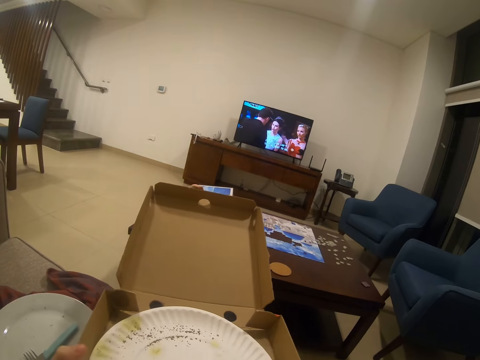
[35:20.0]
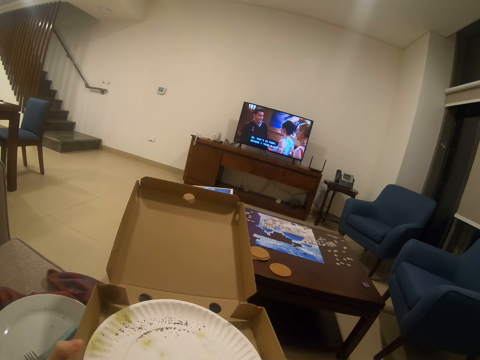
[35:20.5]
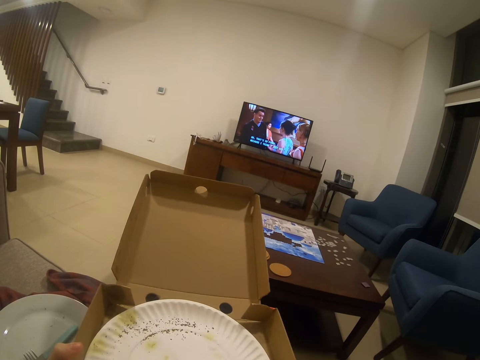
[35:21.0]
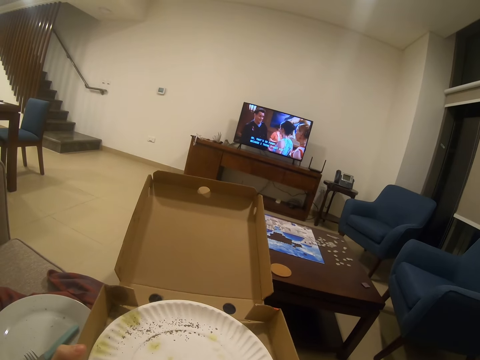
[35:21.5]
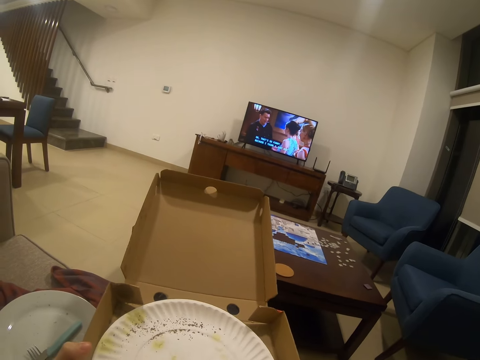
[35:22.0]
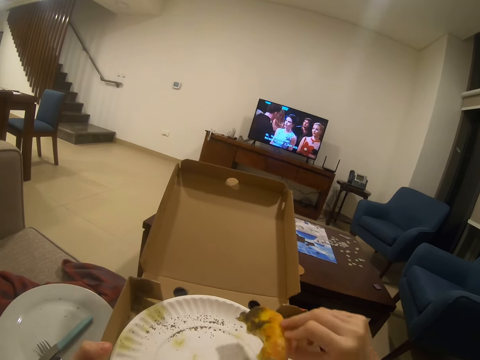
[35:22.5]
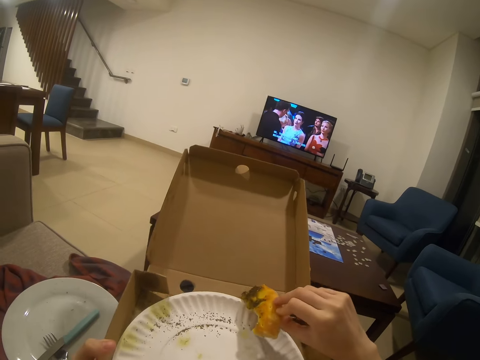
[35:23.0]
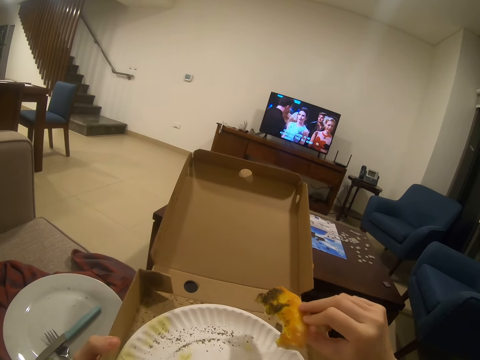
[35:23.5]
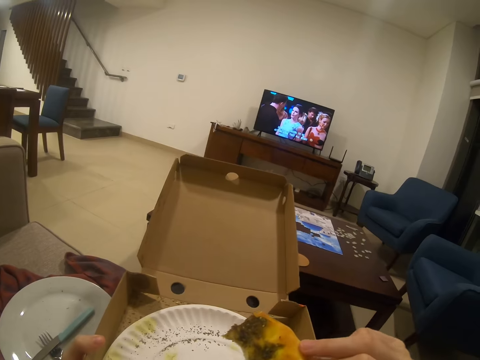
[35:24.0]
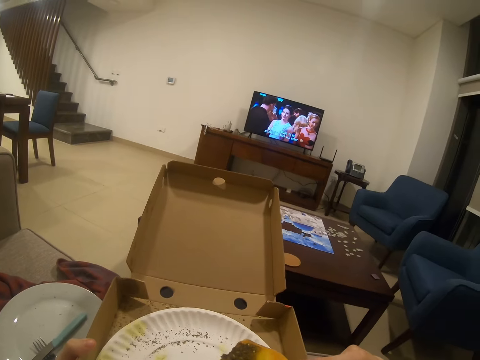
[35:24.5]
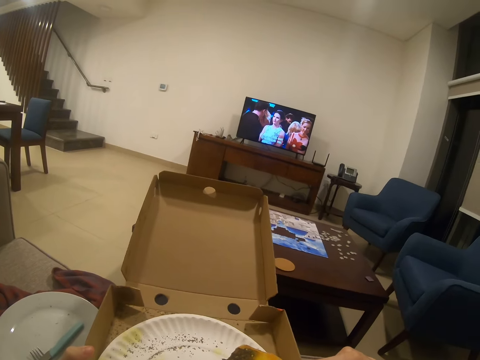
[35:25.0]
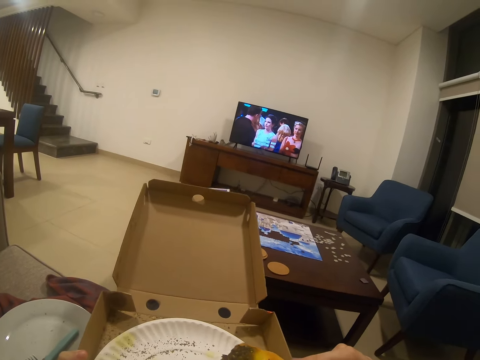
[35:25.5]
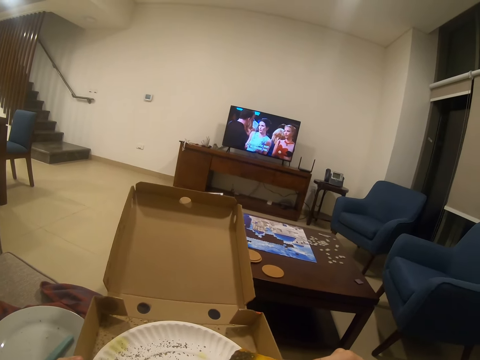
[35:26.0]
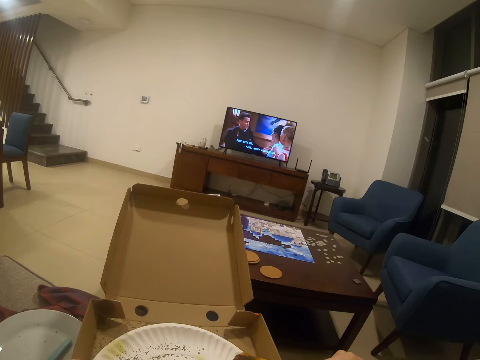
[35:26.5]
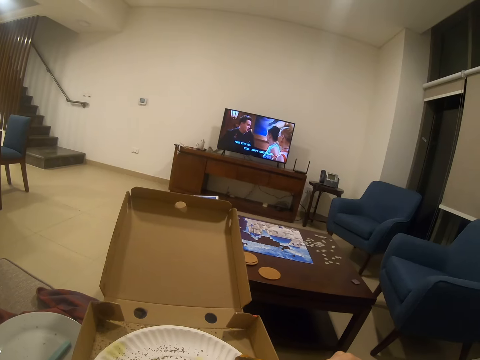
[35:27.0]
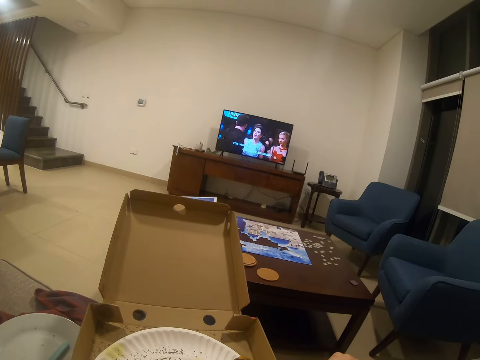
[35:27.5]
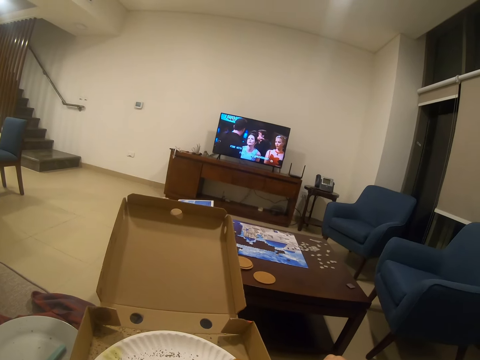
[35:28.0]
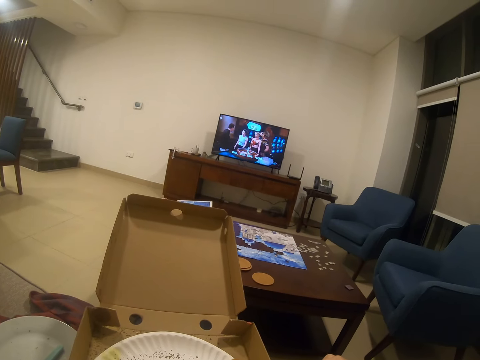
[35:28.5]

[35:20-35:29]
The camera wearer holds the food on the right hand.

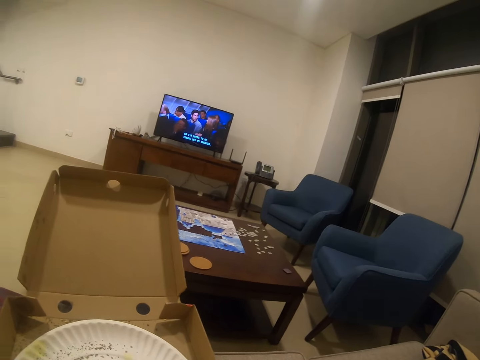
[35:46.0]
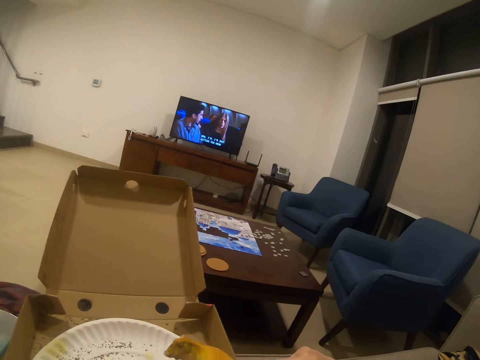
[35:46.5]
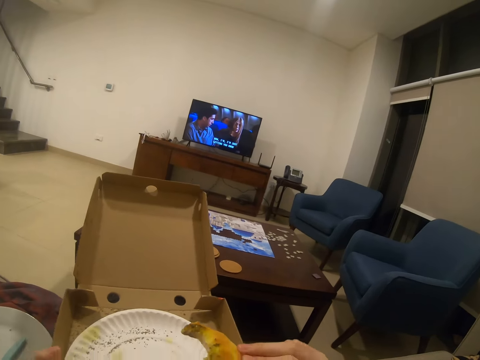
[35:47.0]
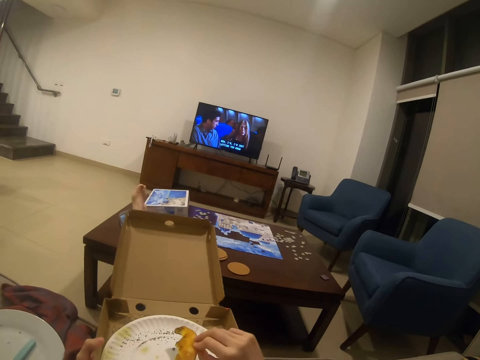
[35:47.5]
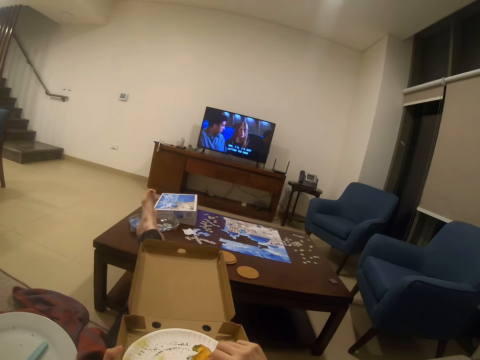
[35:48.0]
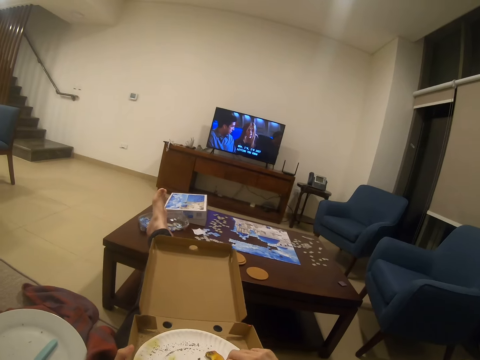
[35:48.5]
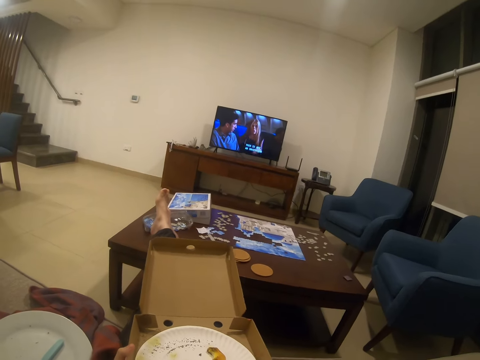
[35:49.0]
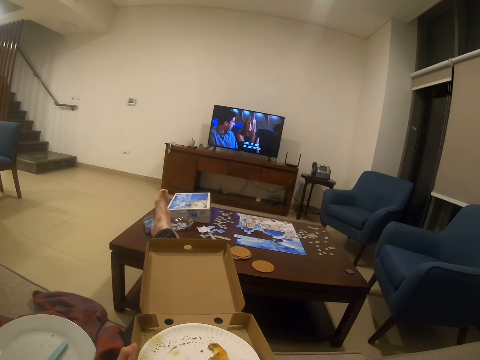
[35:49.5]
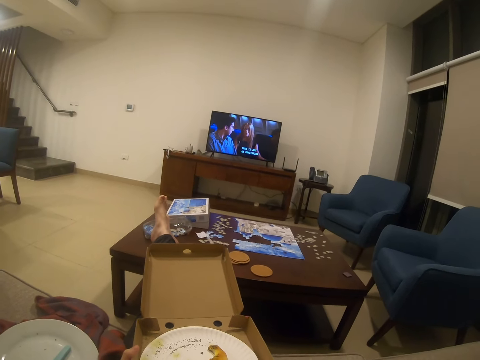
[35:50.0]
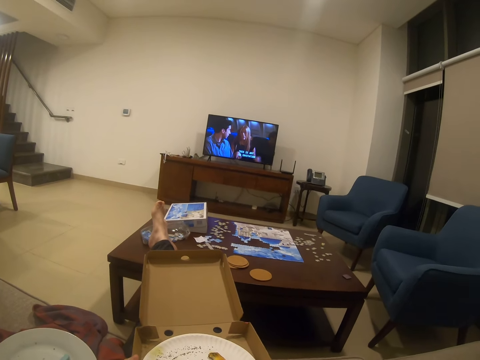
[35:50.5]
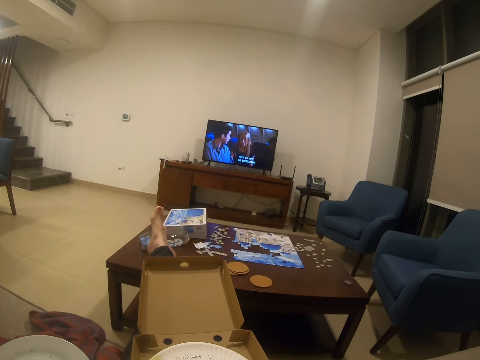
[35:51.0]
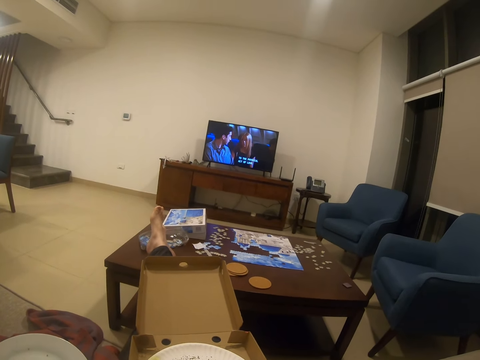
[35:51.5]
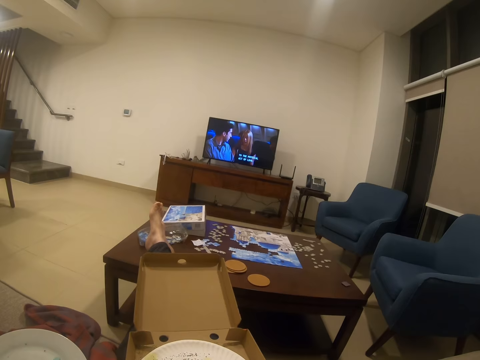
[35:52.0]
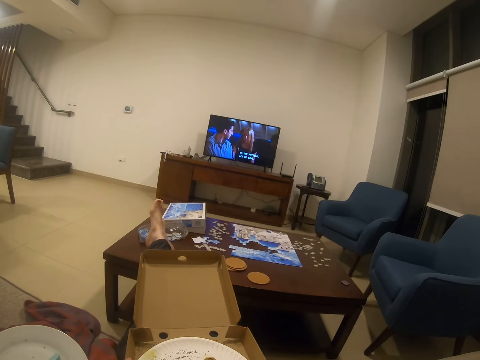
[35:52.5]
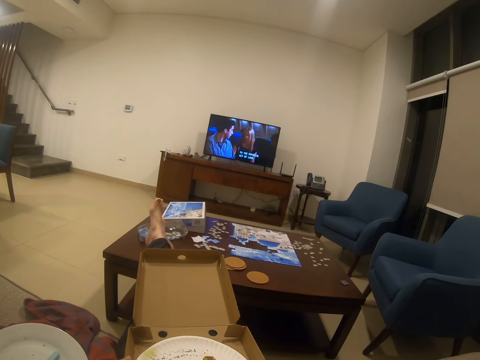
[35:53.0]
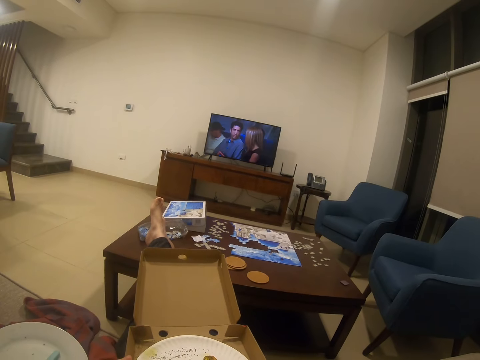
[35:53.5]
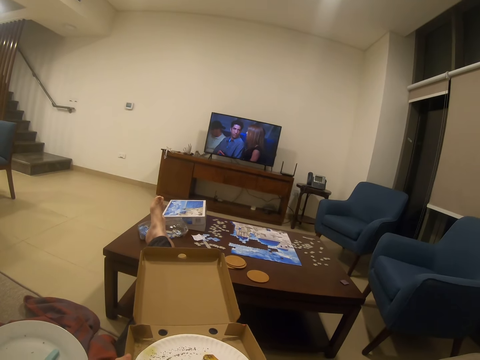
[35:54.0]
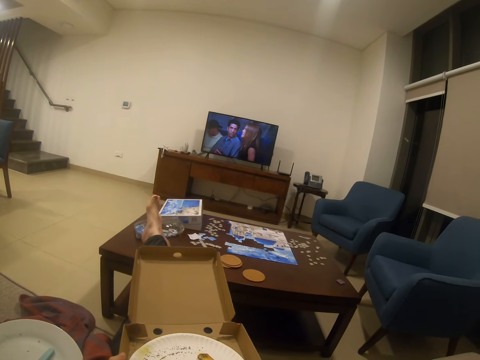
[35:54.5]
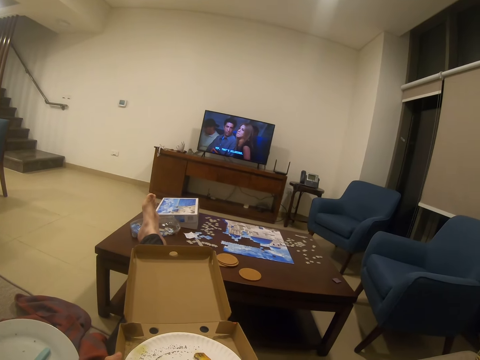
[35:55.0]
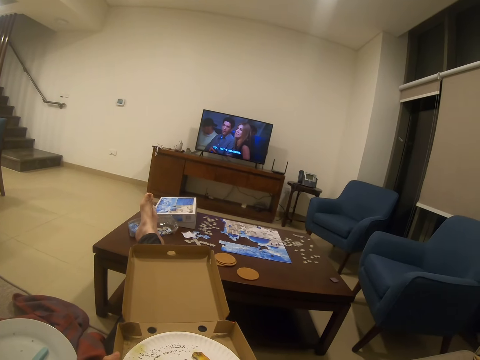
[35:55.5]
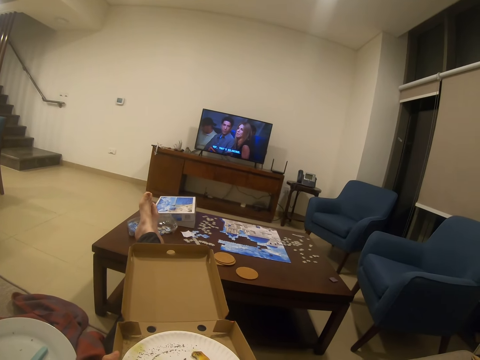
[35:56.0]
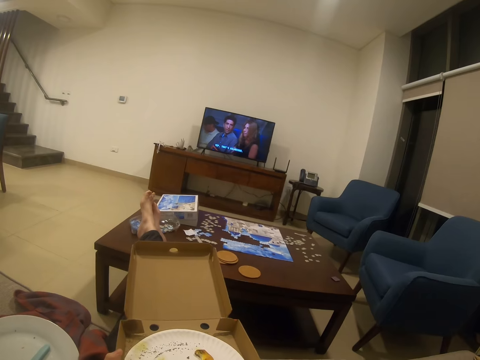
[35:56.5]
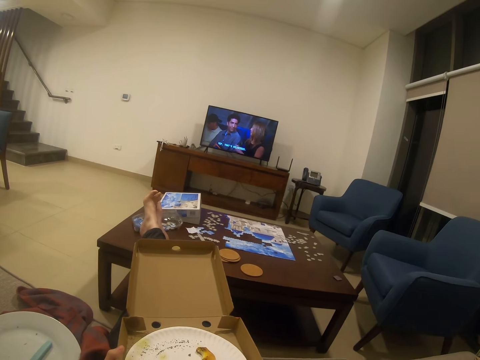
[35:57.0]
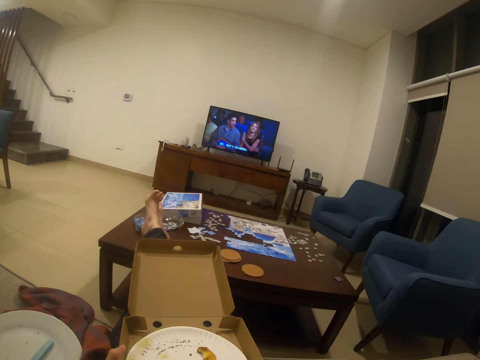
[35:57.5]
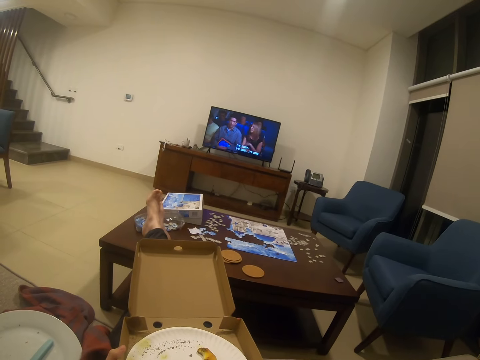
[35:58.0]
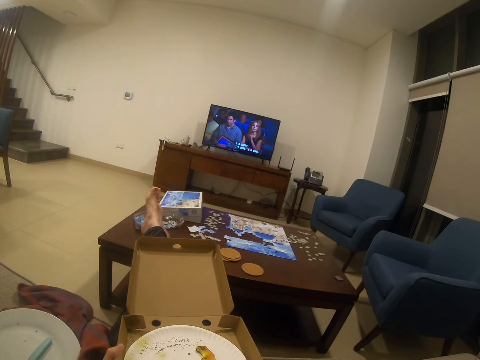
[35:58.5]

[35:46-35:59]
The camera wearer puts down a pizza box on her lap. She puts down a pizza on a plate. She watches a movie on a television. She puts the food on the plate.

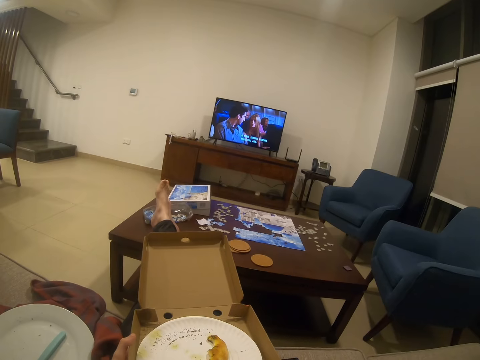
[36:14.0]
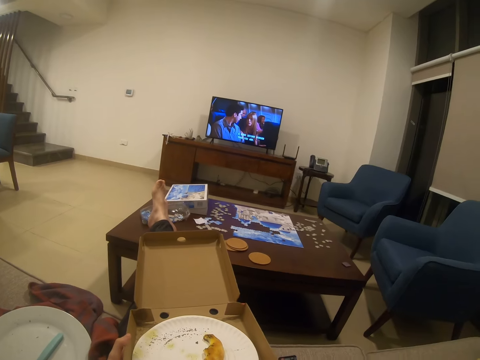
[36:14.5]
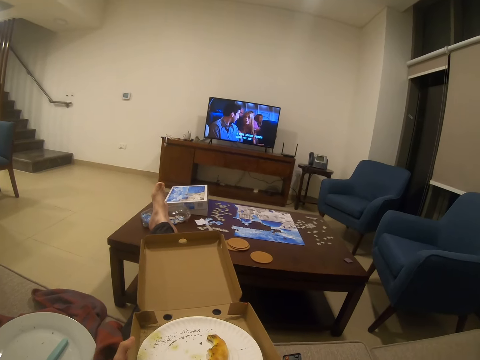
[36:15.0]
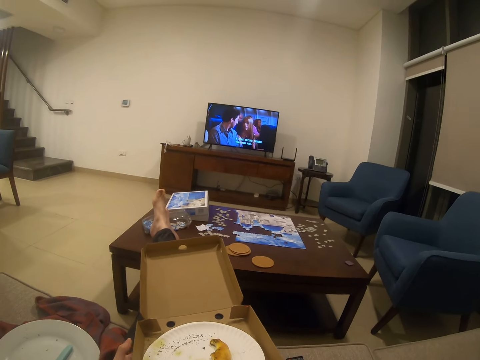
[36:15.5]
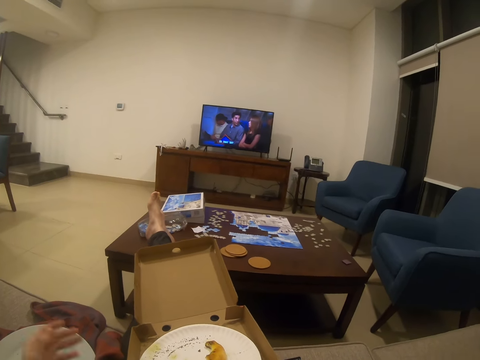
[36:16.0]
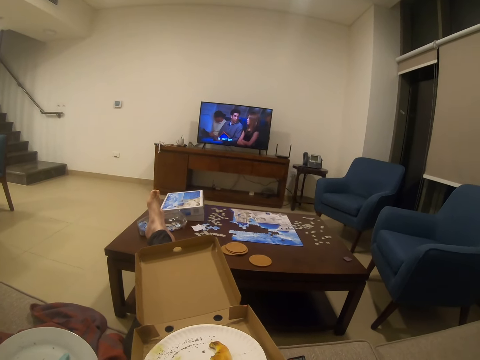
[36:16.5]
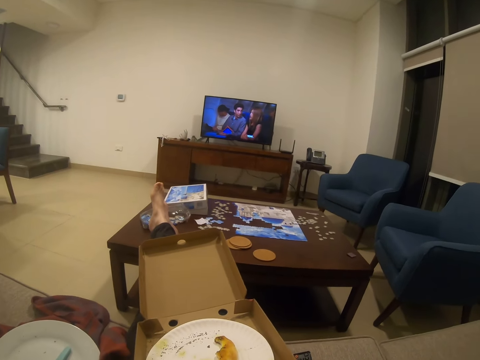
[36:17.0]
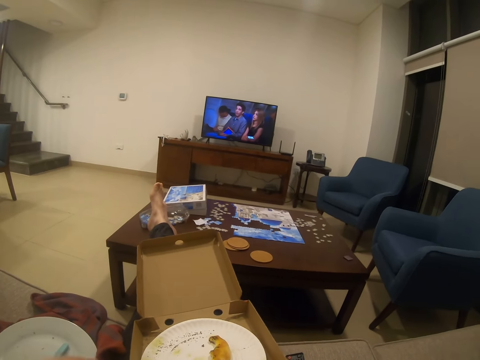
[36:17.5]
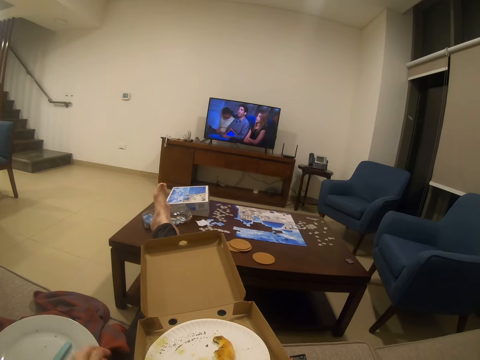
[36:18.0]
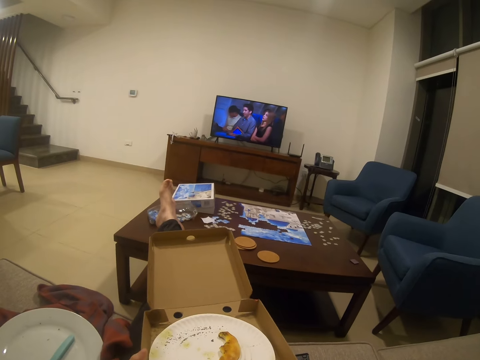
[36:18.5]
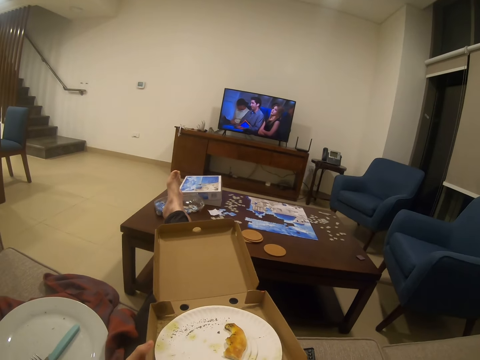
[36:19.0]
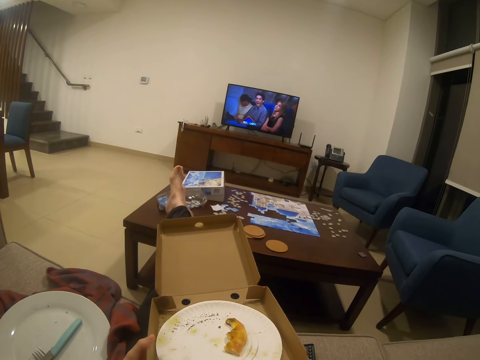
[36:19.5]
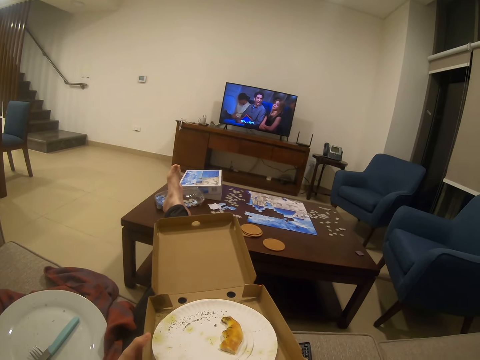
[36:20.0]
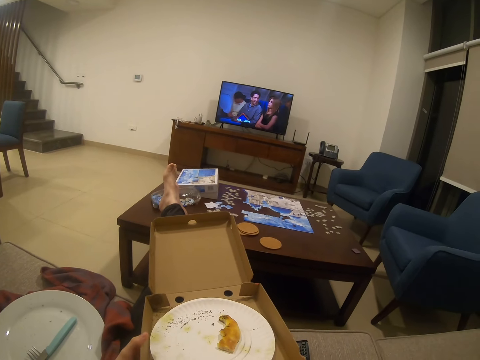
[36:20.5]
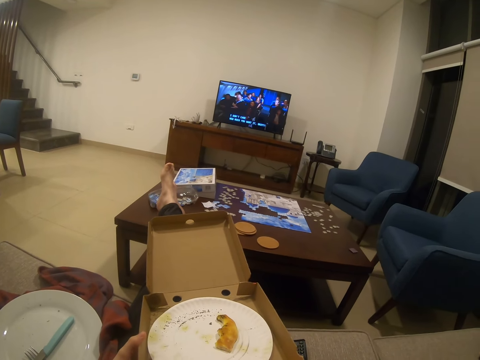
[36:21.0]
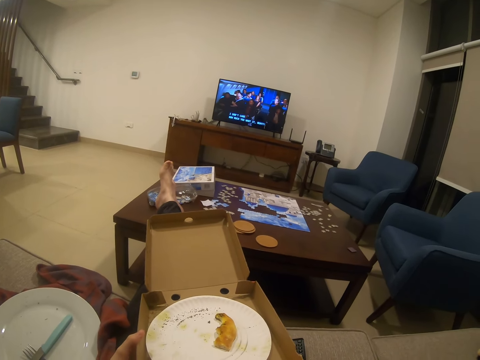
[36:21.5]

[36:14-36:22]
The camera wearer moves a hand. They watch a movie on a television.
